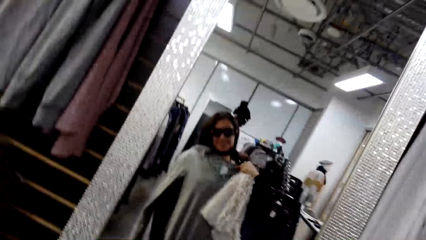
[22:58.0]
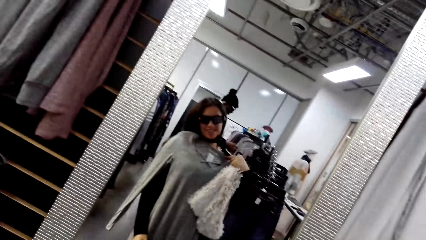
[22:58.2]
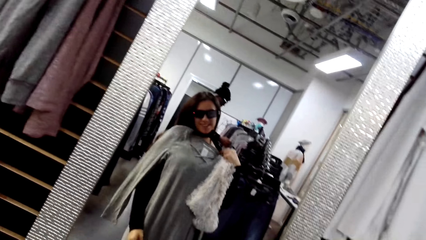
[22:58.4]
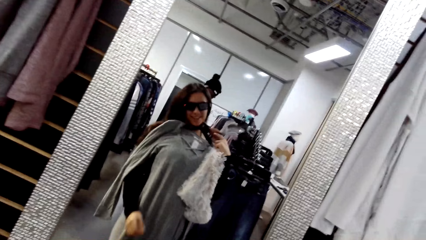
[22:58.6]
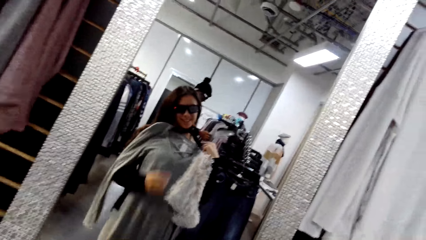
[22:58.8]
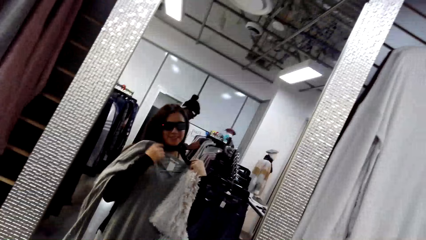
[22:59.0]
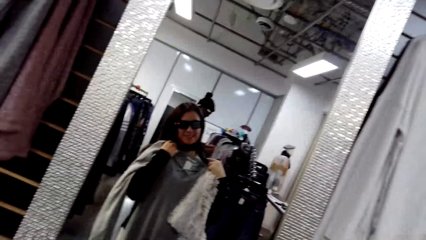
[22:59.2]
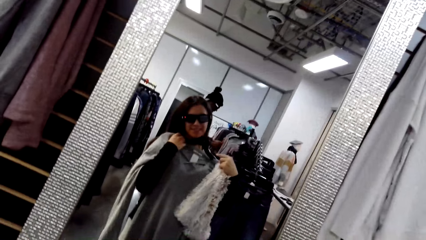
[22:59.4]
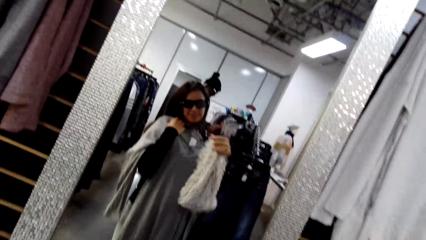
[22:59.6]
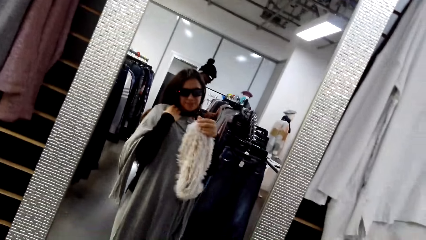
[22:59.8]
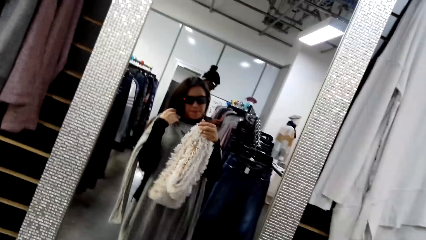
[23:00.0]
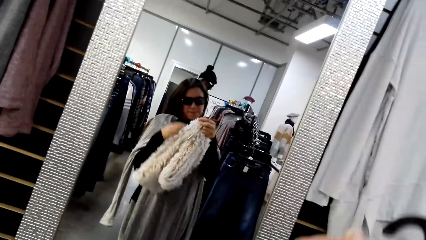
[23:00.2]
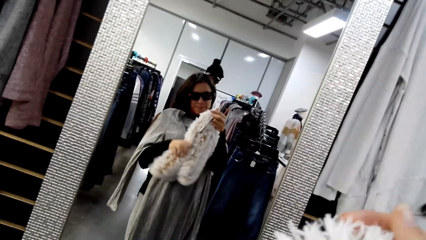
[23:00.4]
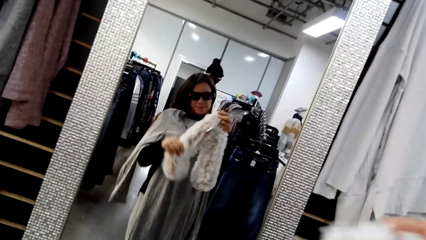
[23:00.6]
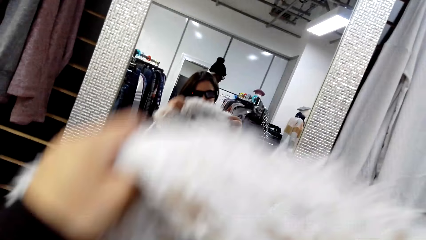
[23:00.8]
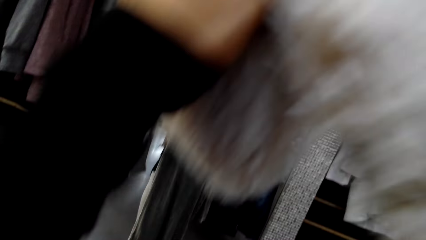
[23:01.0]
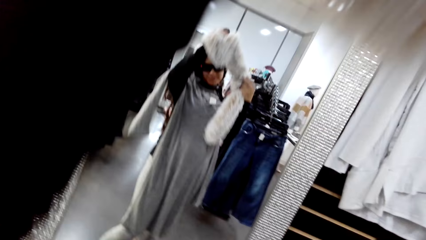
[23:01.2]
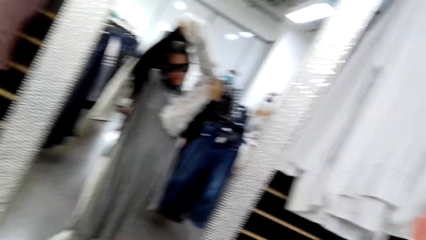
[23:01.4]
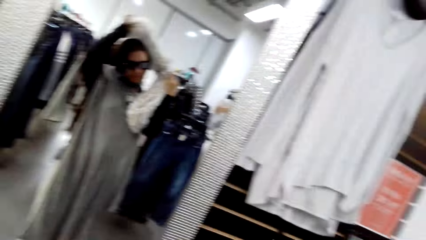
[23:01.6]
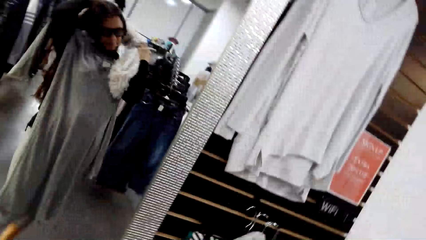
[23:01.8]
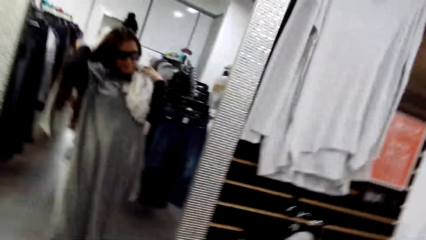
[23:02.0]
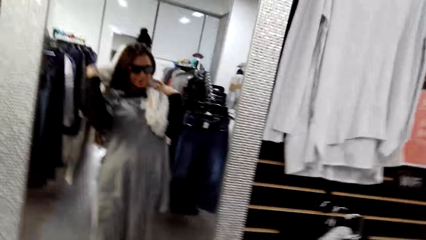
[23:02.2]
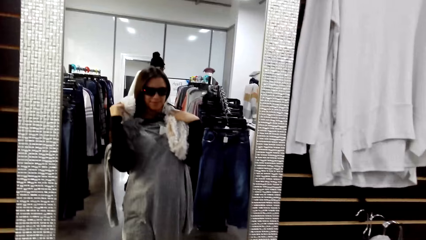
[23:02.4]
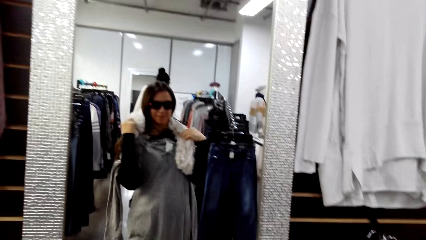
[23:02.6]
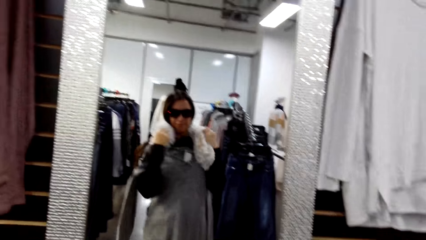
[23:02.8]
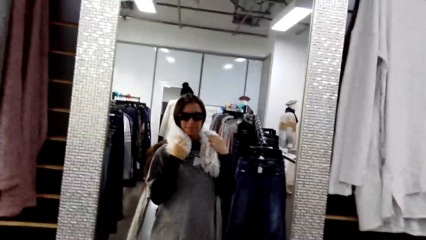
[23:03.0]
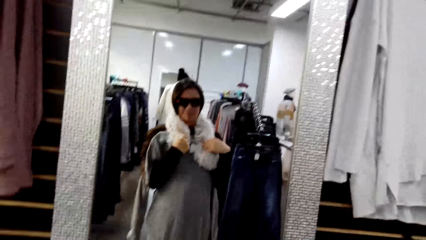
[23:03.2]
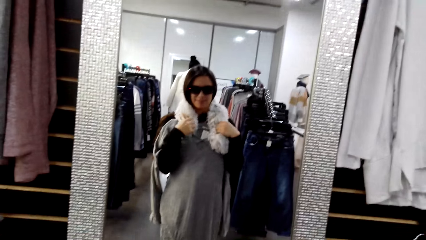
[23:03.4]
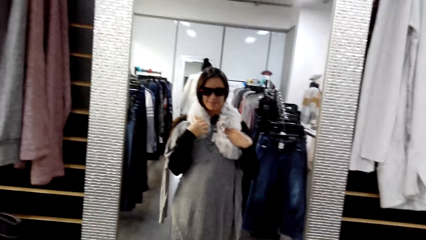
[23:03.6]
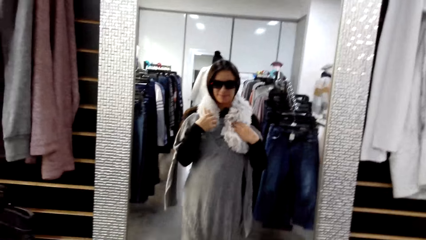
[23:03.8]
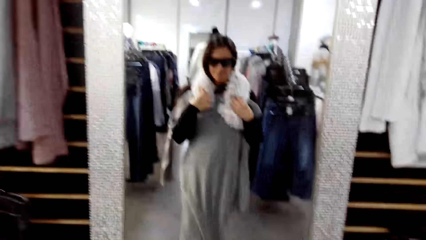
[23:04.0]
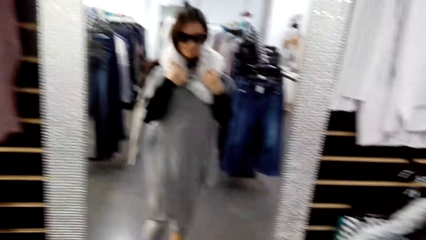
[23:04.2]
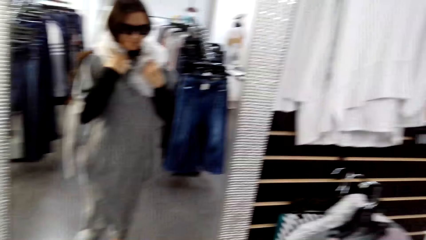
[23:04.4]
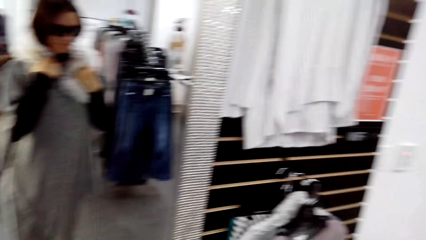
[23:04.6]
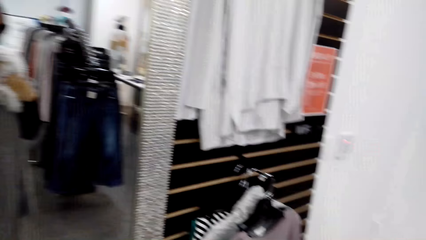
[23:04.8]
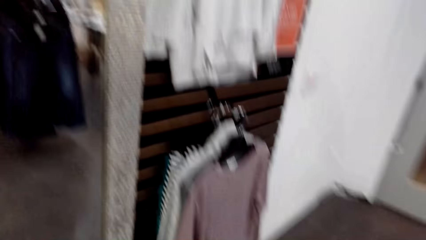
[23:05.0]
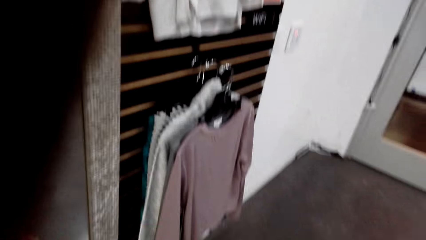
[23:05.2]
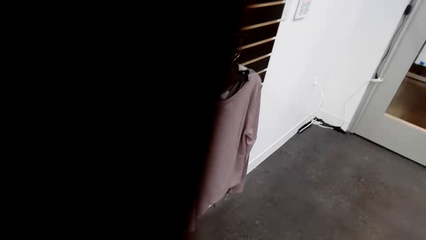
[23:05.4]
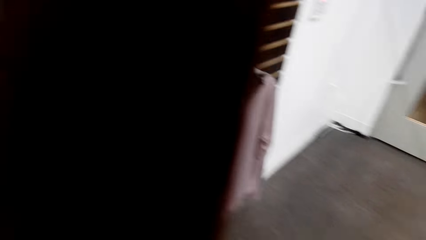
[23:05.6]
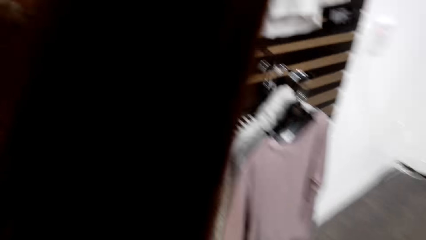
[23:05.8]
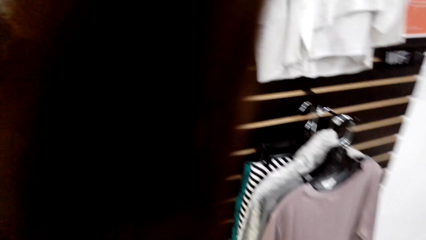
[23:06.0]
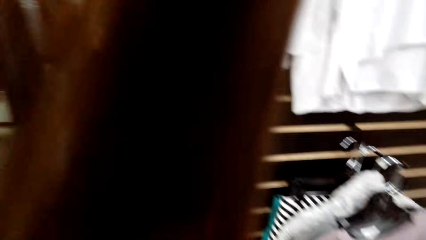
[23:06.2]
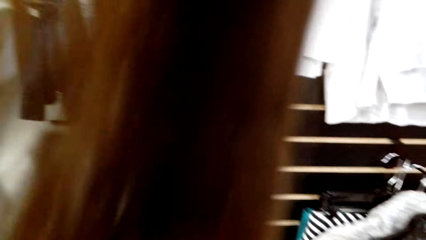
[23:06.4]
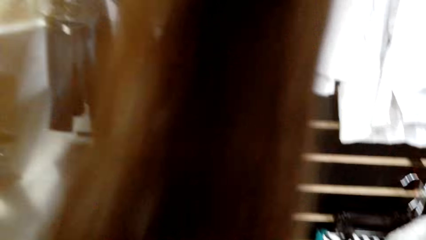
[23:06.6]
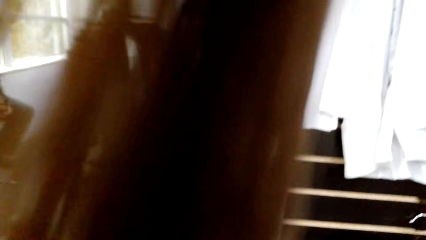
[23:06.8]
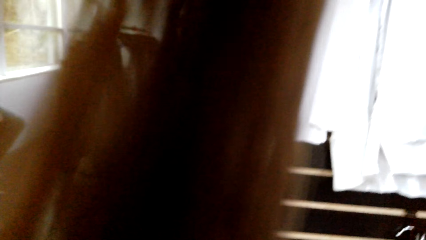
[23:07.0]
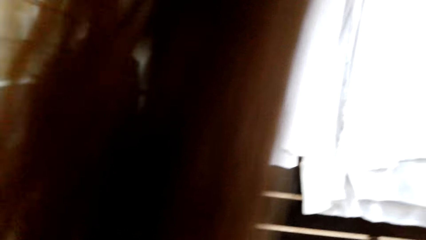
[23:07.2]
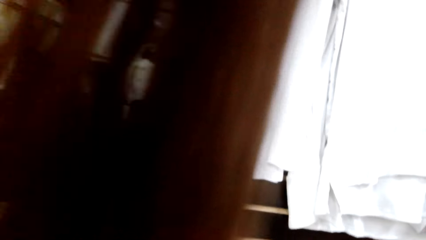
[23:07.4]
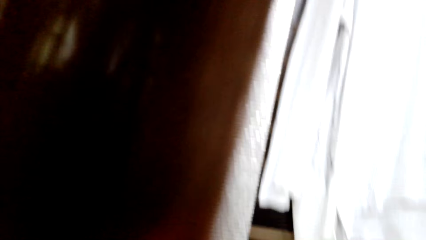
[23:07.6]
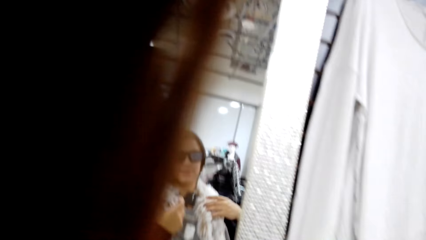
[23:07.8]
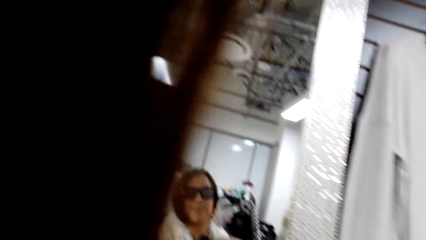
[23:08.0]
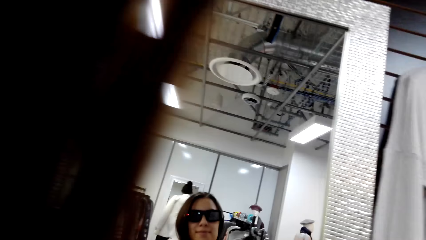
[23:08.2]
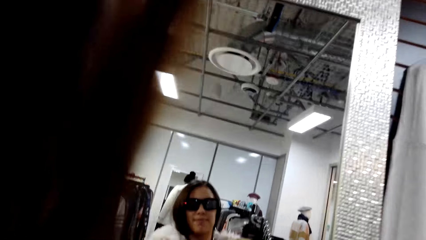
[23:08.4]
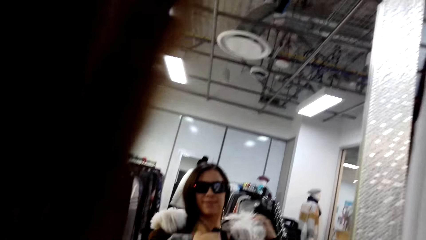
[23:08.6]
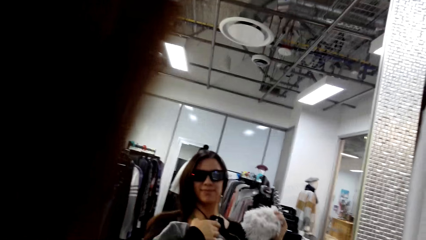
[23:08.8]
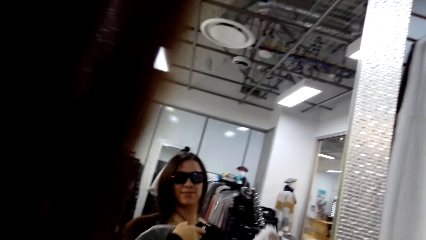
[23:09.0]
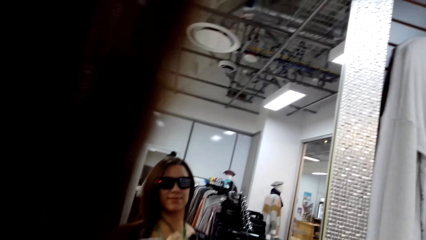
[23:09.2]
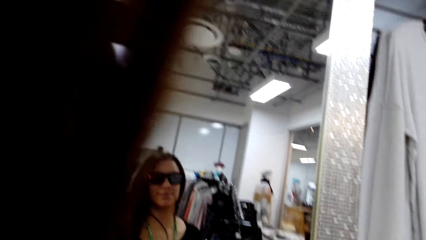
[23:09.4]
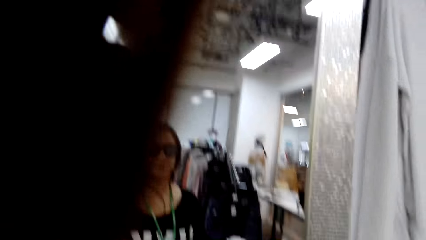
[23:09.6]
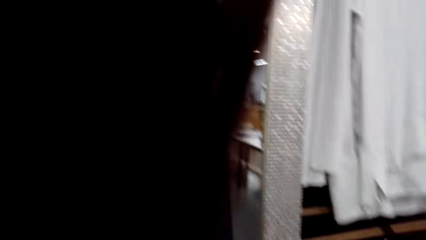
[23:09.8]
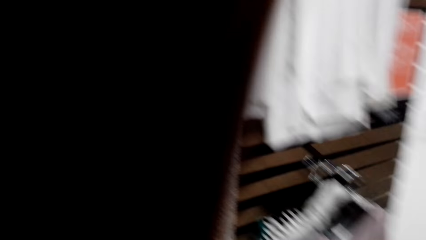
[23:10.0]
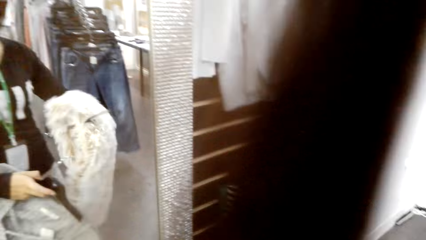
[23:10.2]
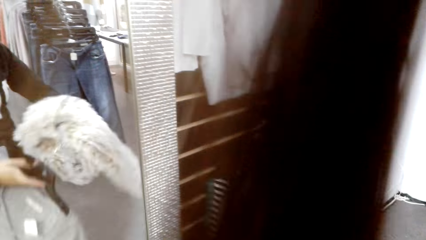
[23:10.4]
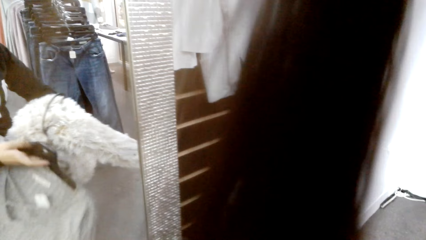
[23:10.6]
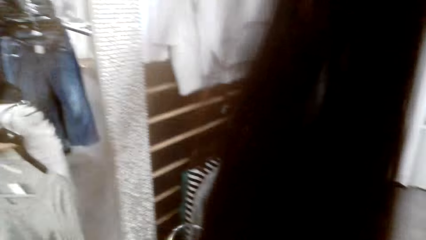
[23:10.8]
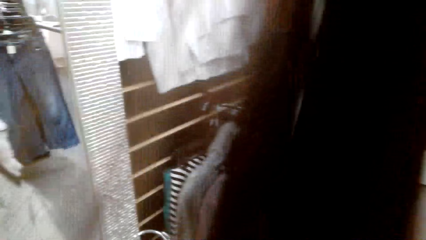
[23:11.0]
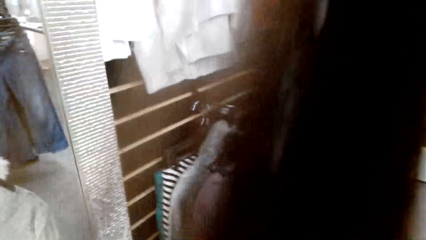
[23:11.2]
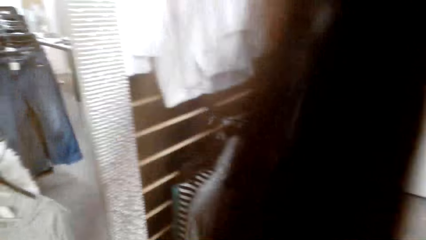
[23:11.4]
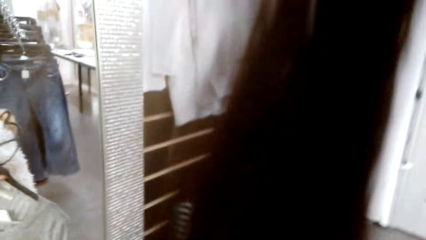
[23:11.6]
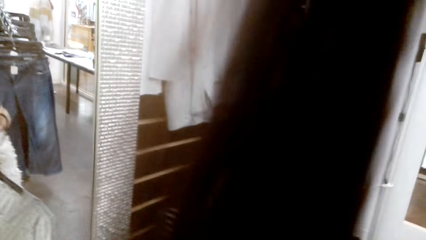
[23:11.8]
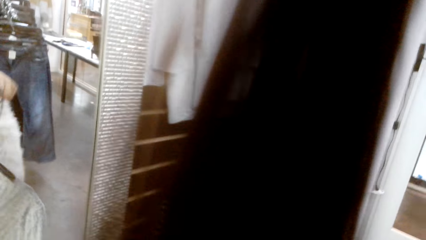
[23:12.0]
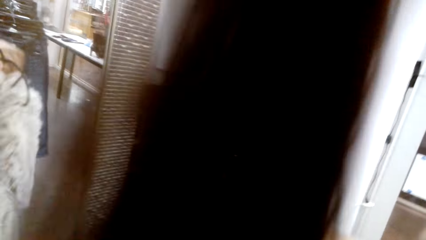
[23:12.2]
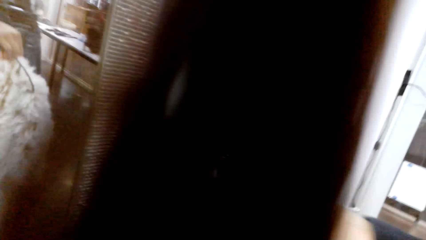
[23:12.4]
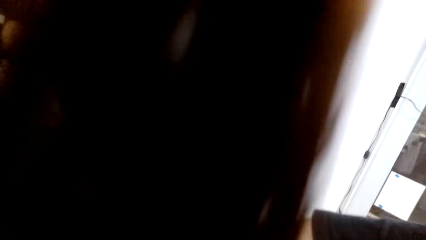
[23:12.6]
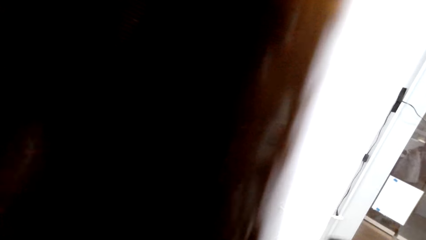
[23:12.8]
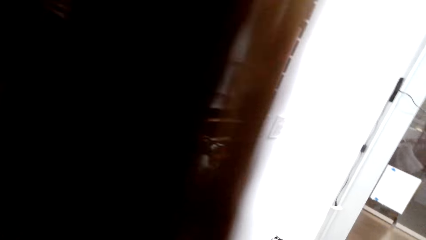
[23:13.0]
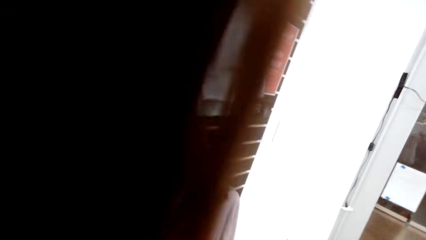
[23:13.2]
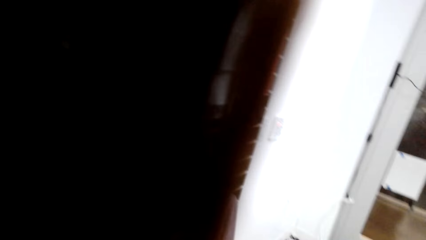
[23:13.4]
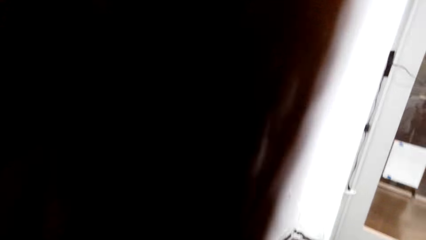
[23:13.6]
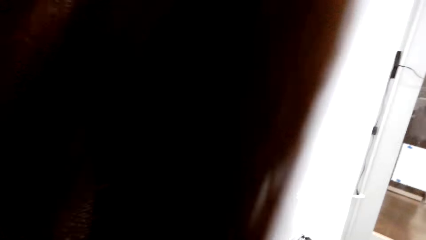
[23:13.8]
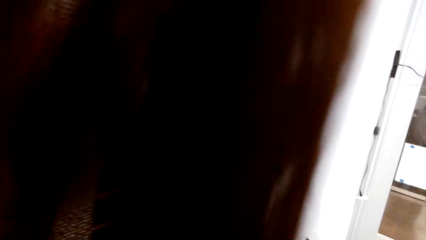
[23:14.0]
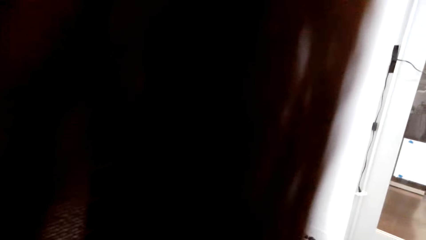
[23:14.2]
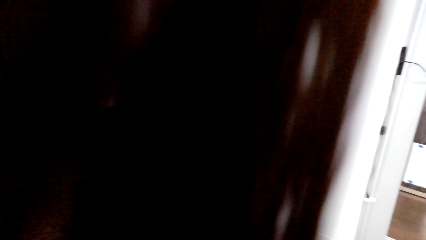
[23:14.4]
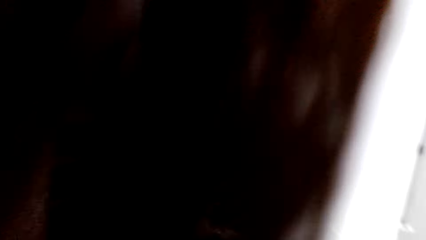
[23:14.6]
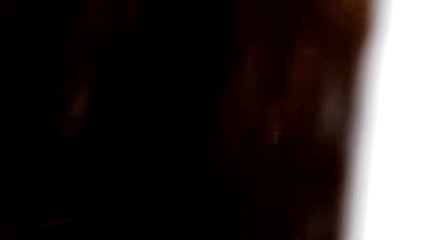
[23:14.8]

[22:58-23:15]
The camera wearer fits a sweater. She holds a dress and a scarf. She puts on the scarf. She removes her scarf.
